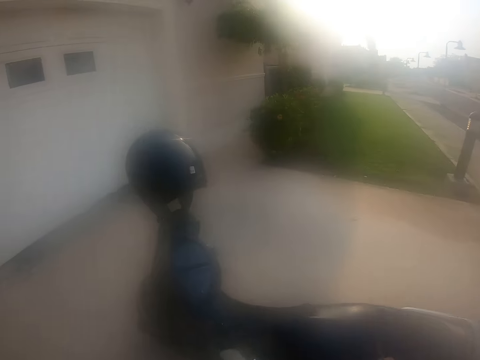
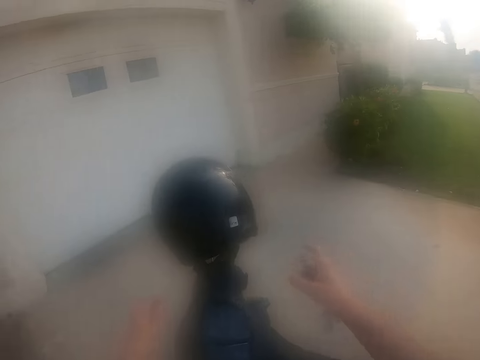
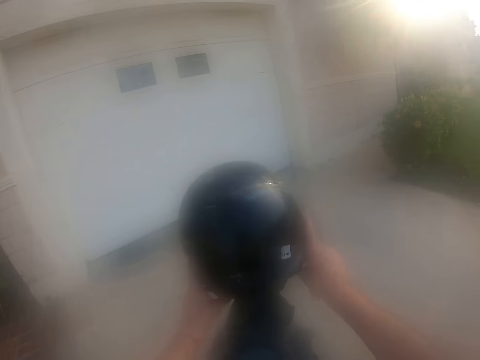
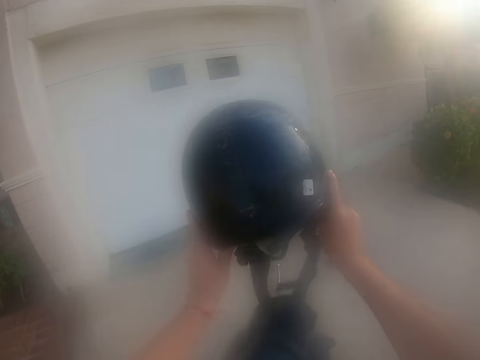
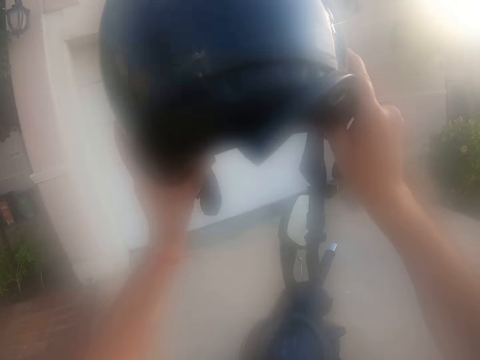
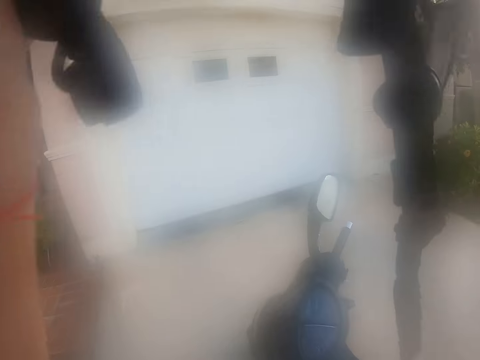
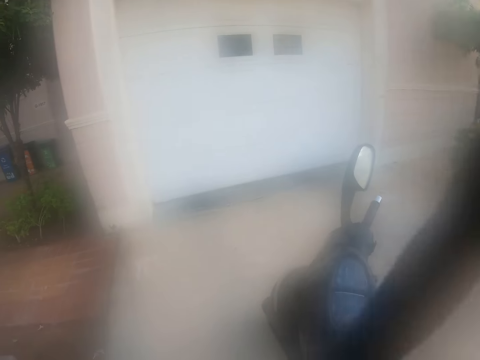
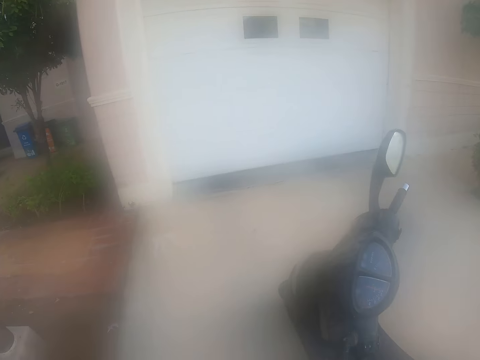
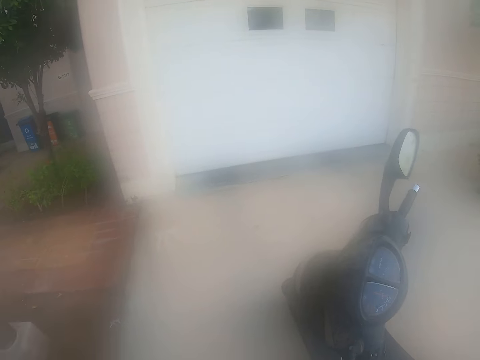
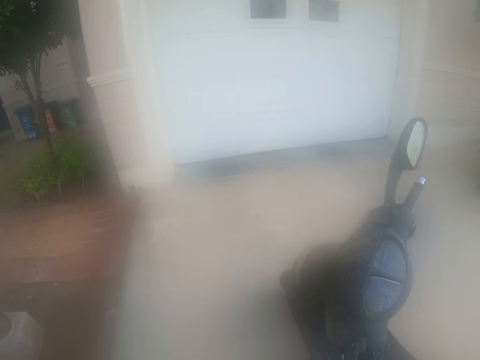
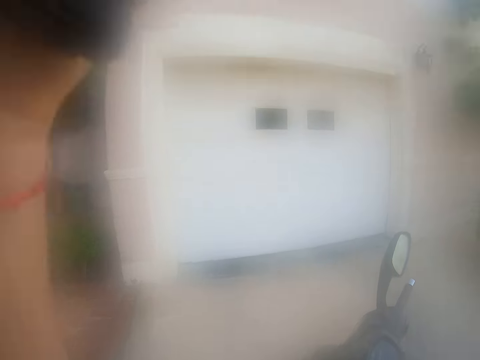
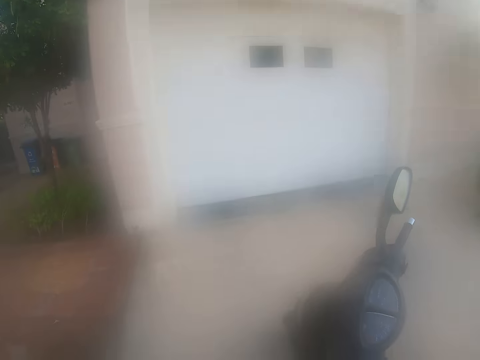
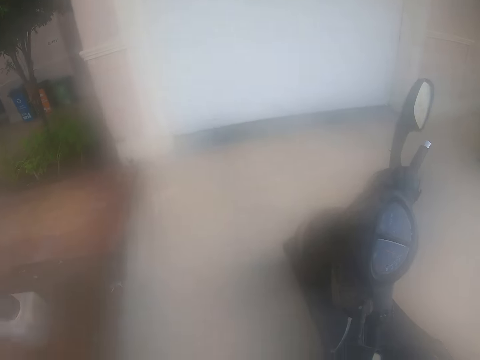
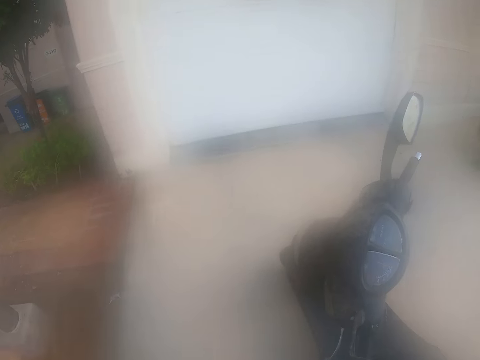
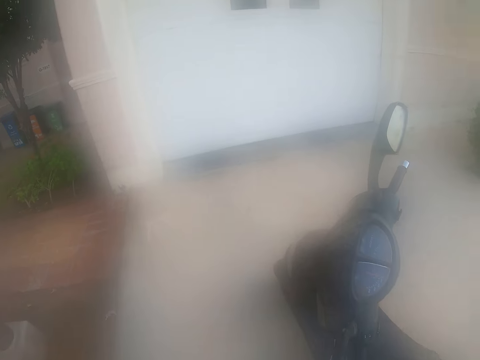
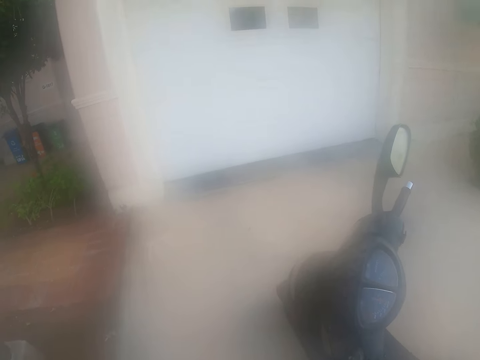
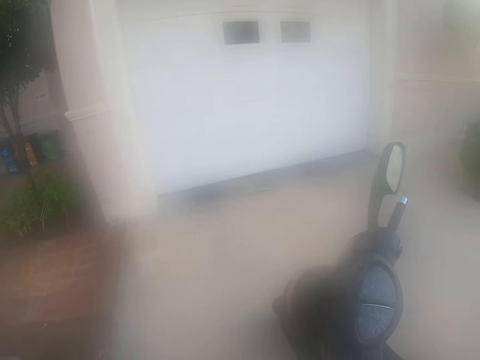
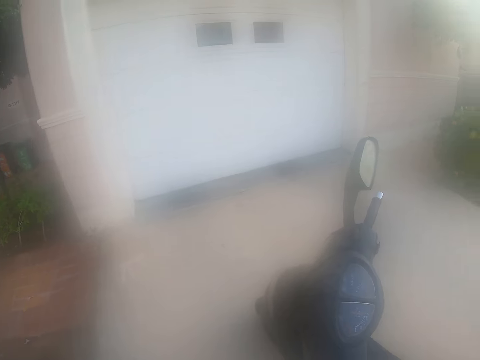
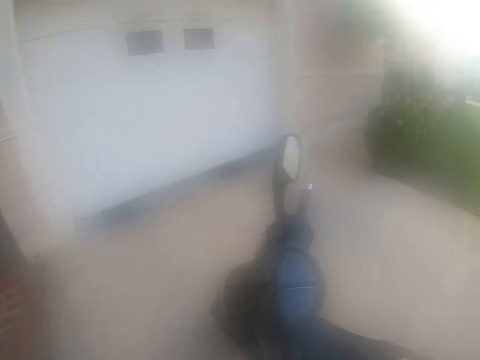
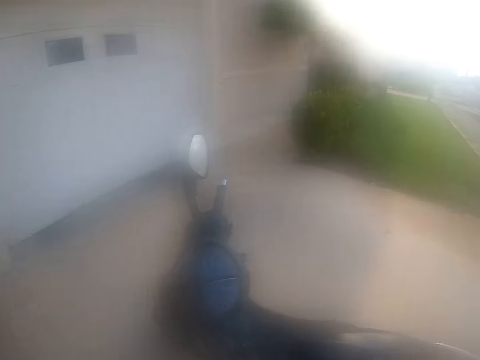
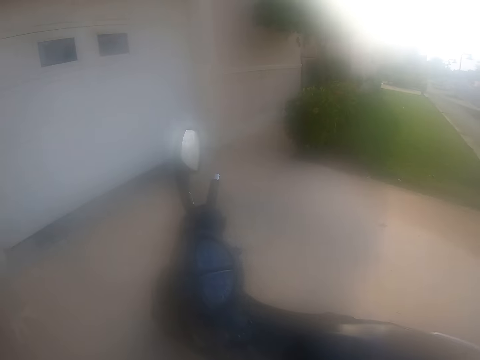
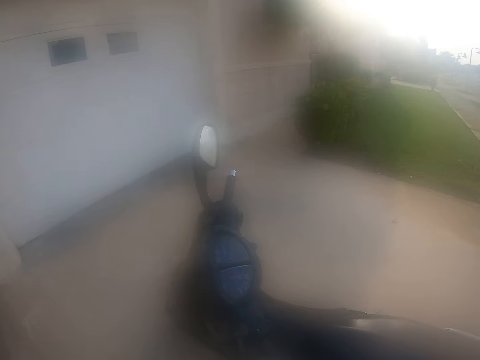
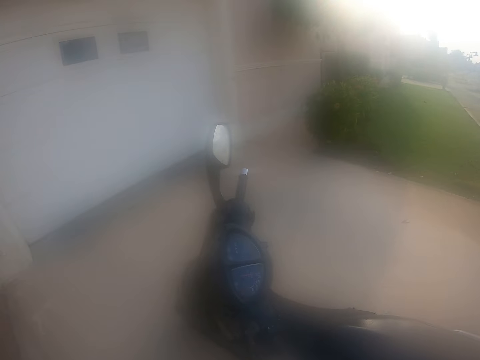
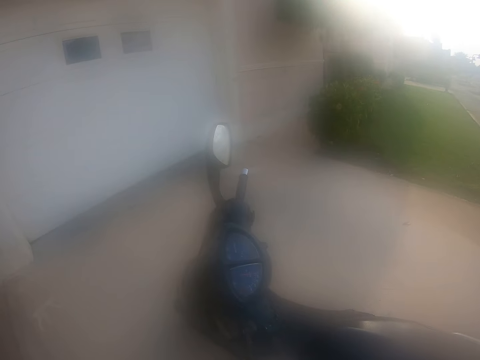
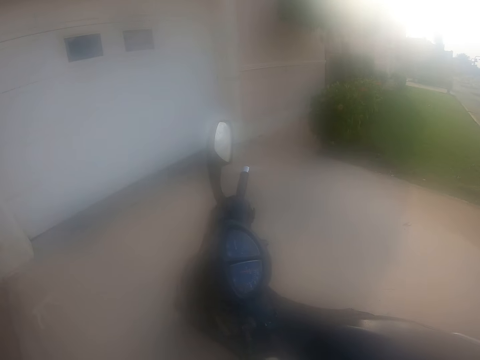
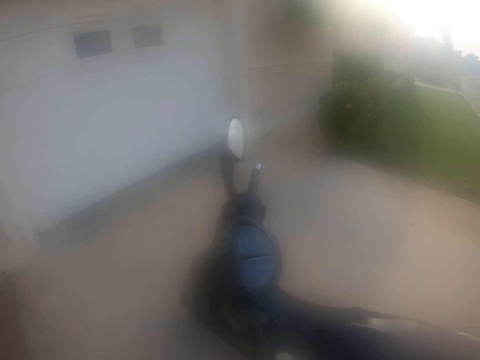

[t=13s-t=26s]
The camera wearer takes the helmet from the motorbike. They wear the helmet.

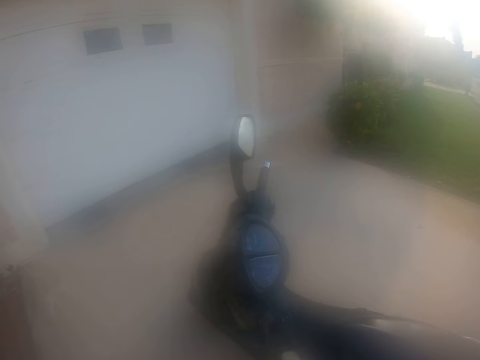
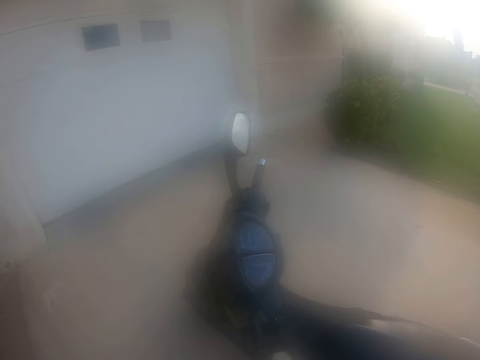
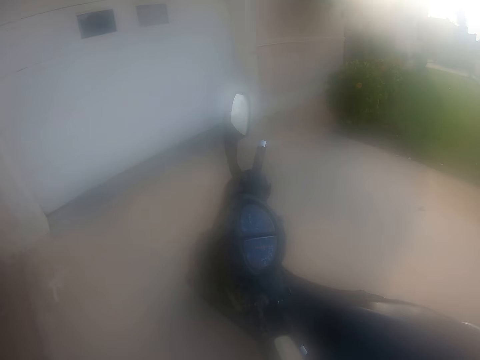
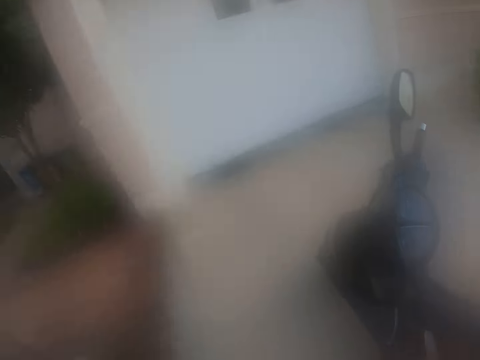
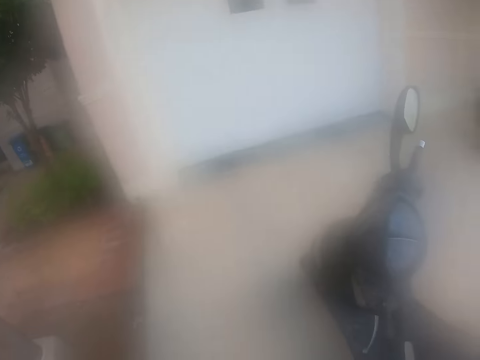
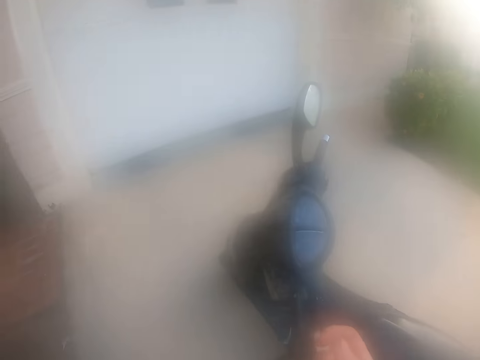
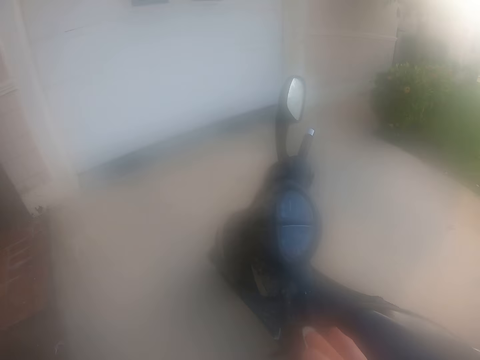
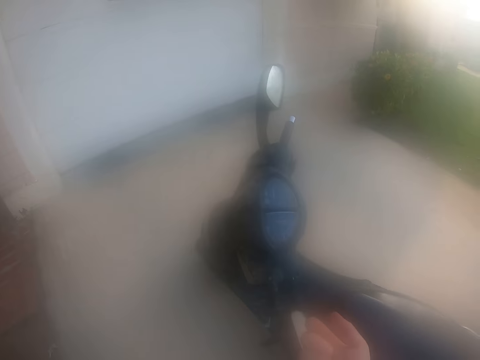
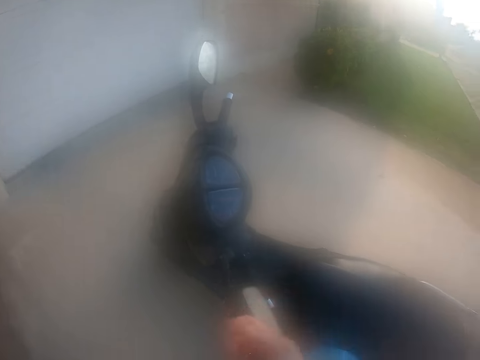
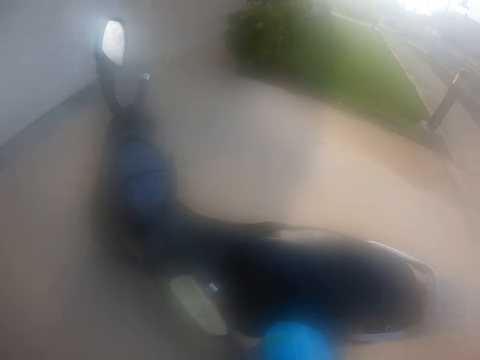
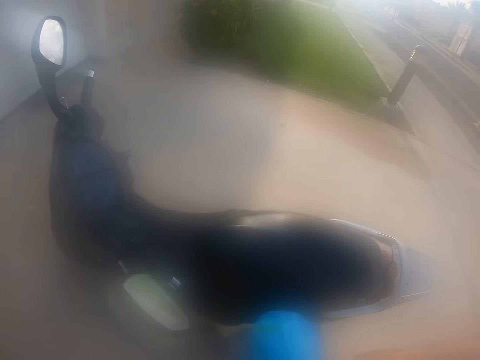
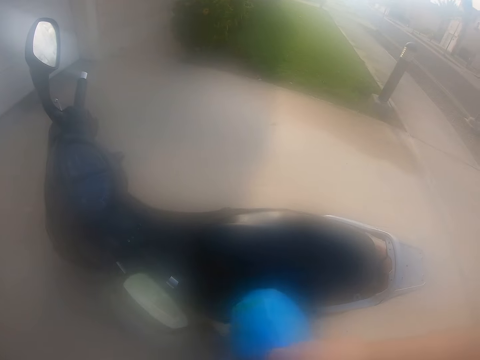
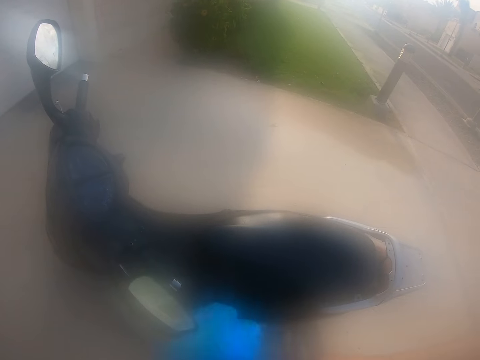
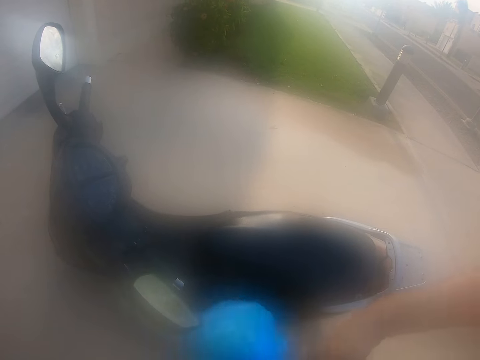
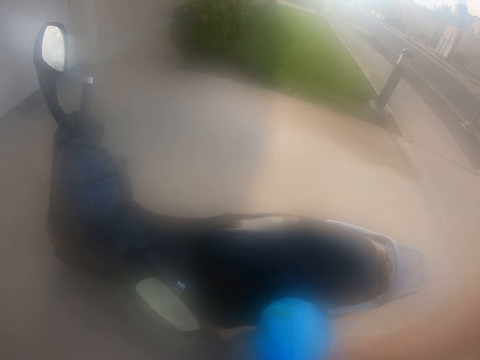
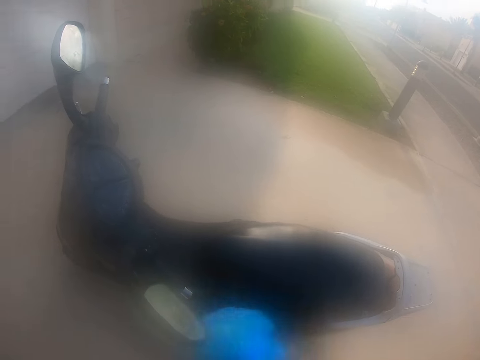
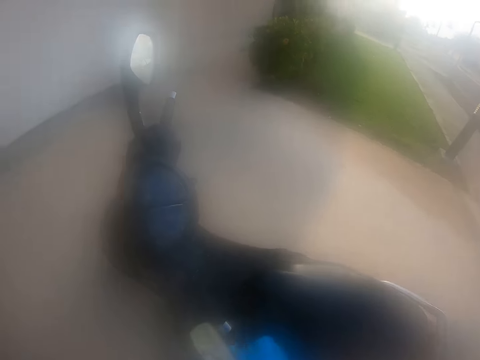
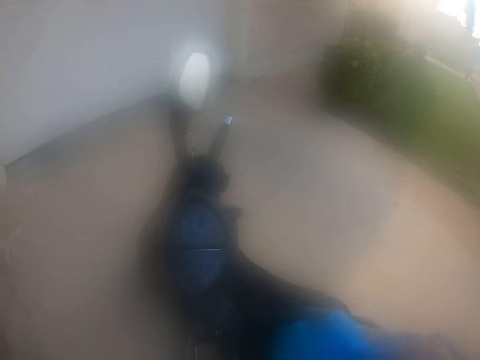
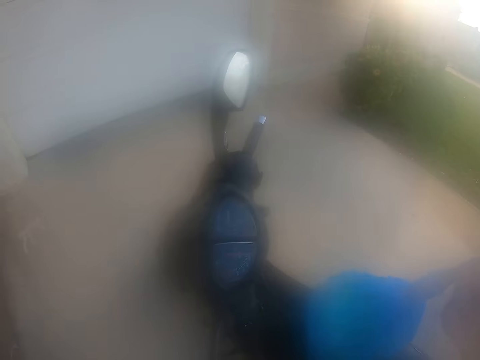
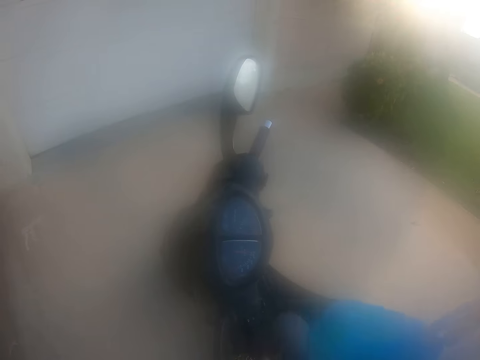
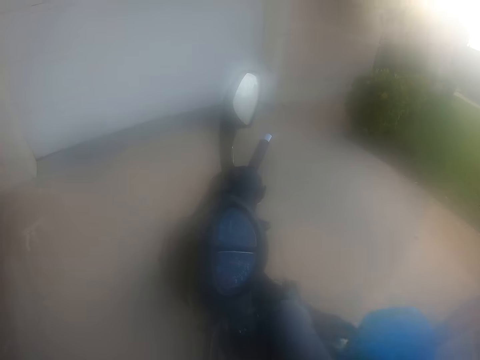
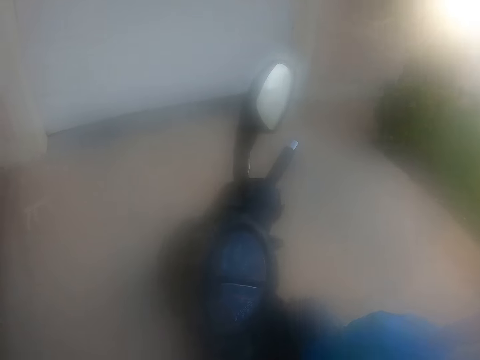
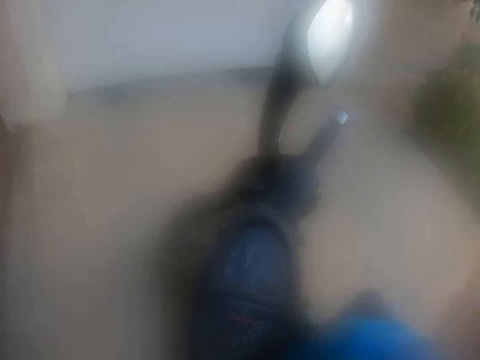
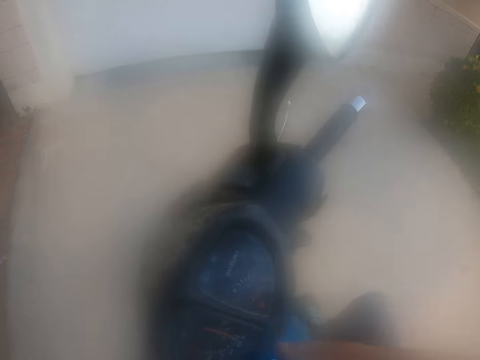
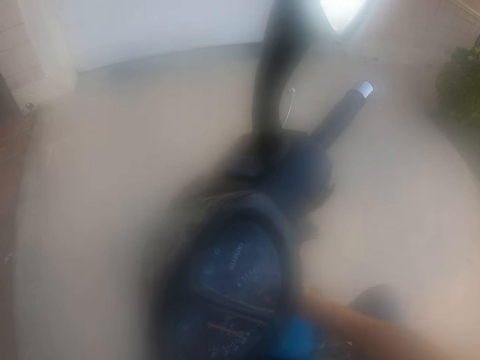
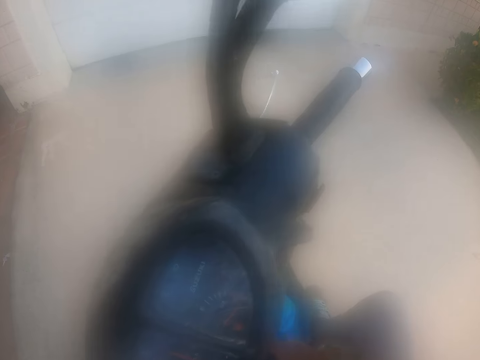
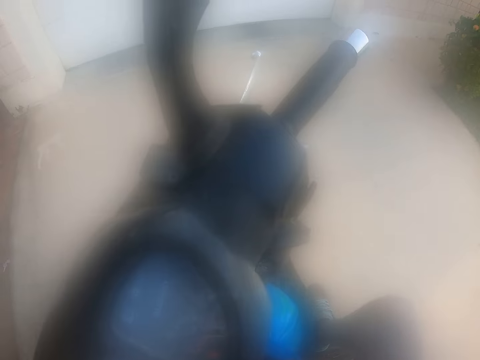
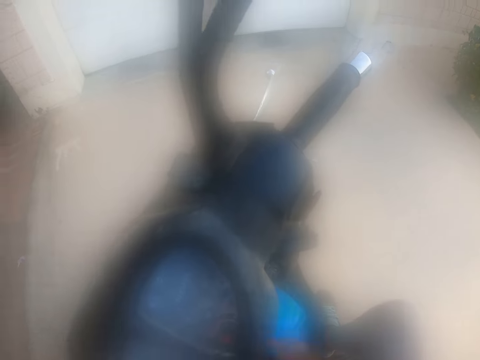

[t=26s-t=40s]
The camera wearer touches the motorbike side mirror. They carry the bag. They sit on the motorbike. They put the bag on the motorbike.
